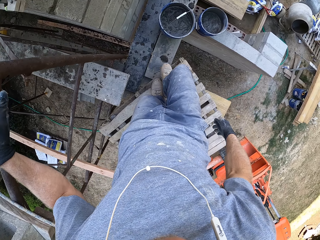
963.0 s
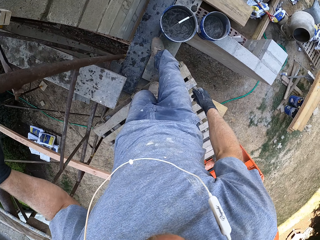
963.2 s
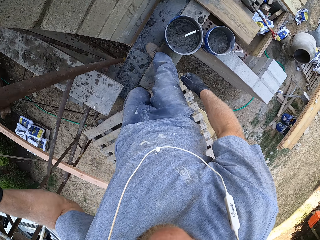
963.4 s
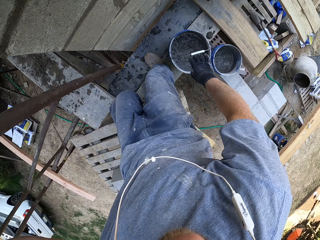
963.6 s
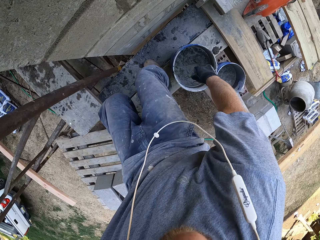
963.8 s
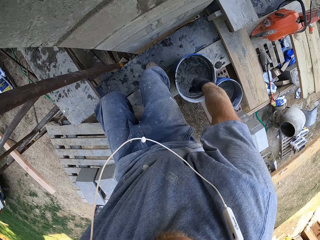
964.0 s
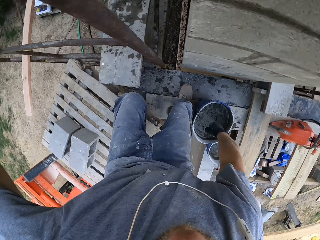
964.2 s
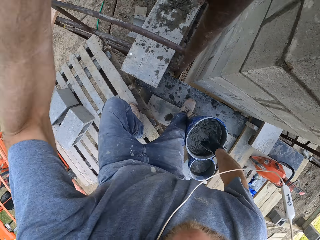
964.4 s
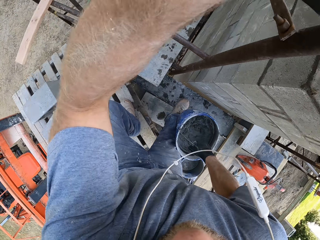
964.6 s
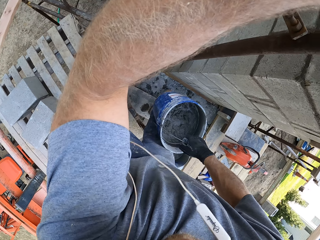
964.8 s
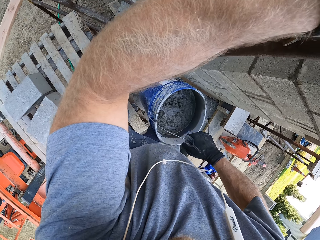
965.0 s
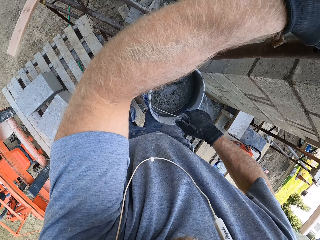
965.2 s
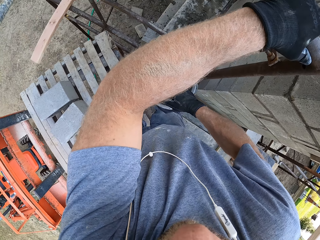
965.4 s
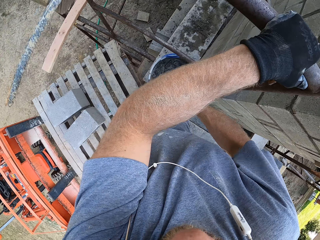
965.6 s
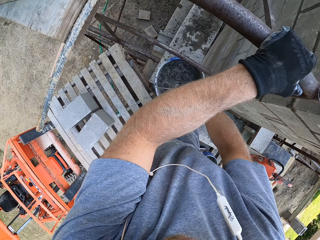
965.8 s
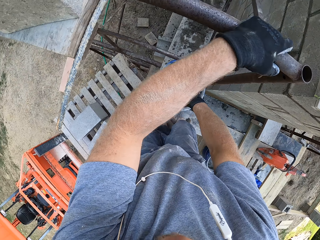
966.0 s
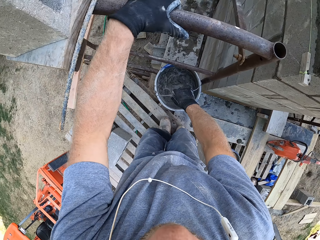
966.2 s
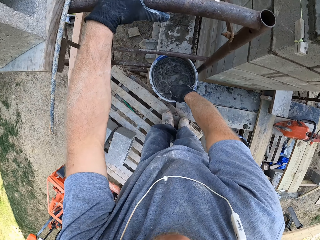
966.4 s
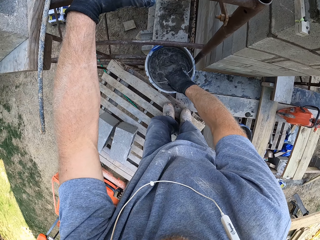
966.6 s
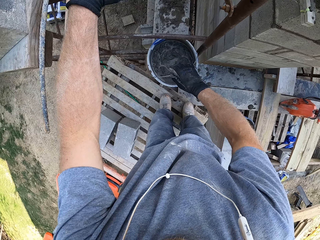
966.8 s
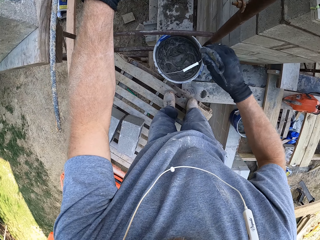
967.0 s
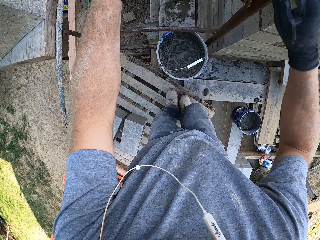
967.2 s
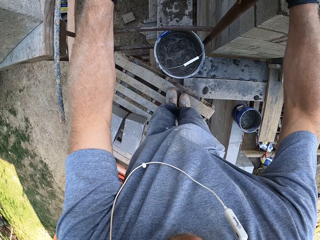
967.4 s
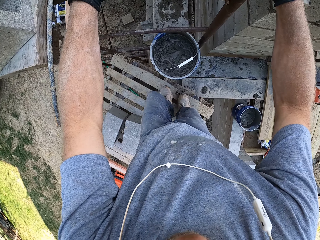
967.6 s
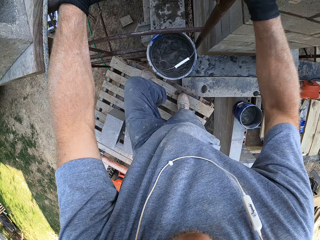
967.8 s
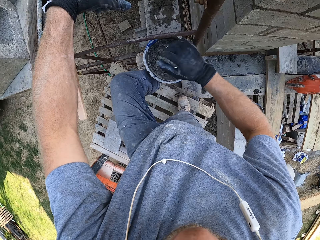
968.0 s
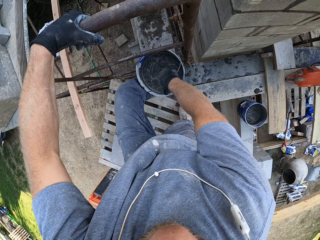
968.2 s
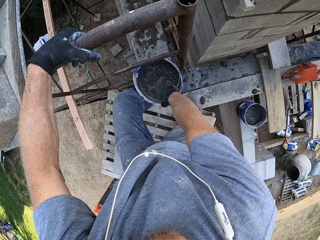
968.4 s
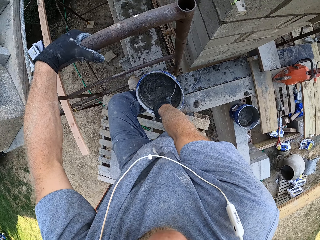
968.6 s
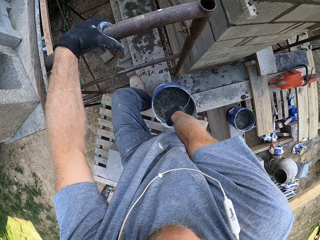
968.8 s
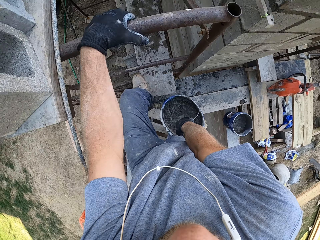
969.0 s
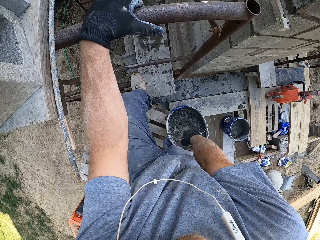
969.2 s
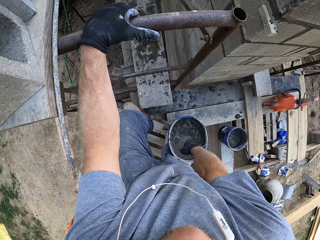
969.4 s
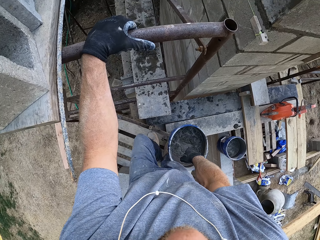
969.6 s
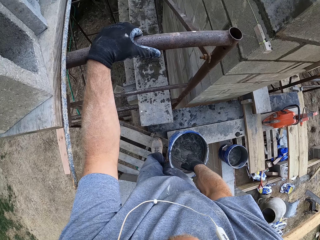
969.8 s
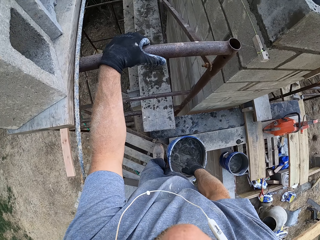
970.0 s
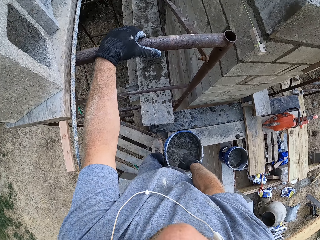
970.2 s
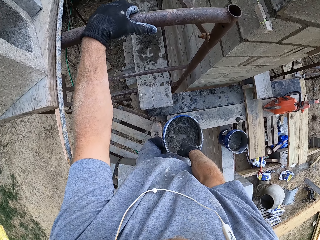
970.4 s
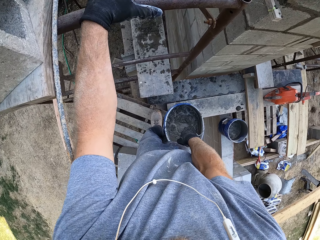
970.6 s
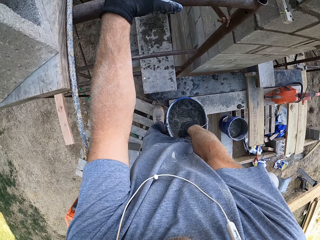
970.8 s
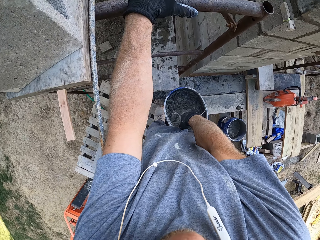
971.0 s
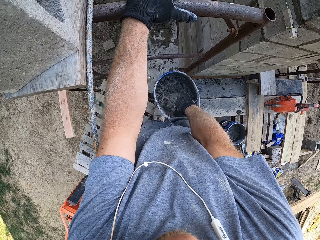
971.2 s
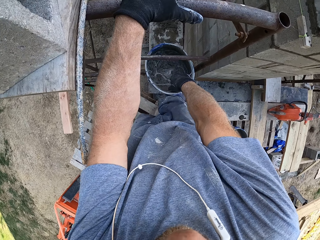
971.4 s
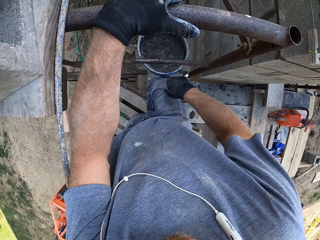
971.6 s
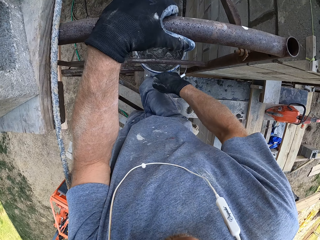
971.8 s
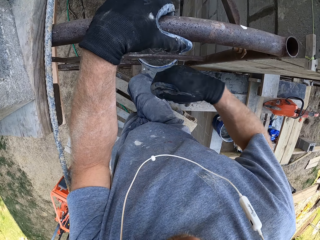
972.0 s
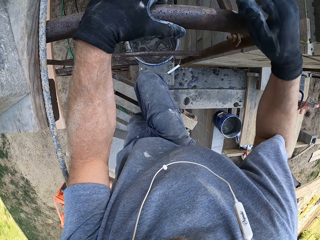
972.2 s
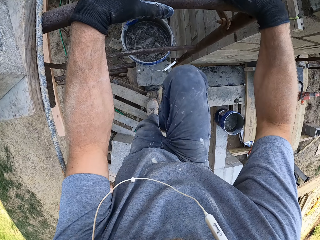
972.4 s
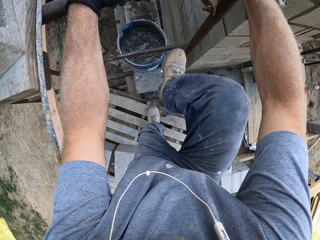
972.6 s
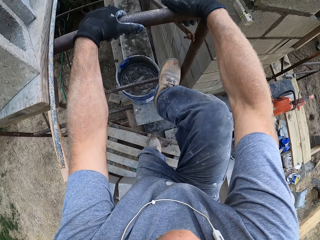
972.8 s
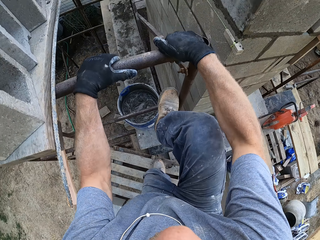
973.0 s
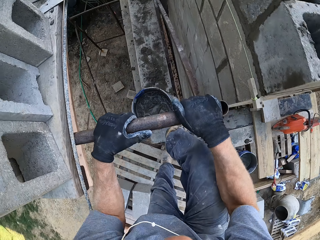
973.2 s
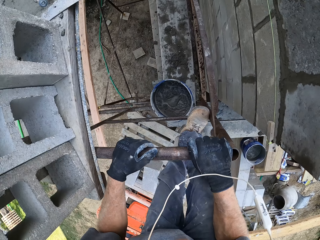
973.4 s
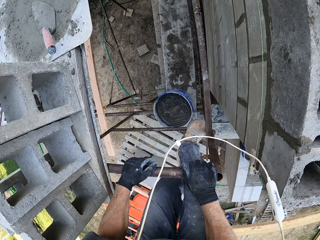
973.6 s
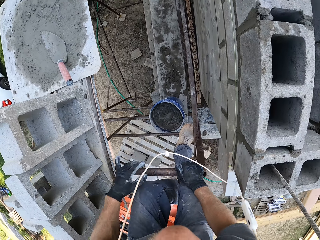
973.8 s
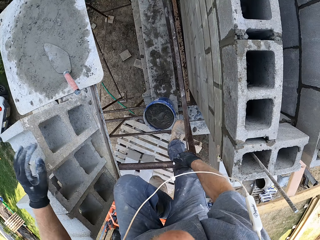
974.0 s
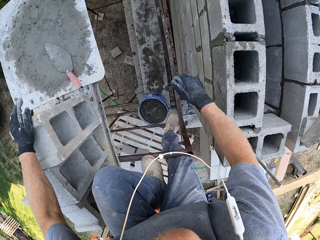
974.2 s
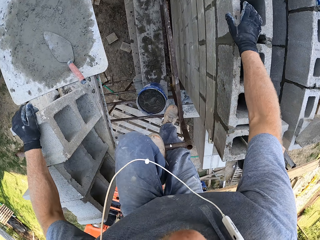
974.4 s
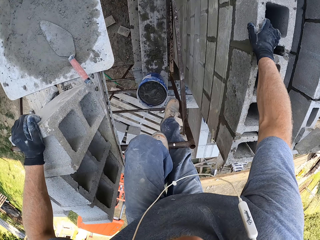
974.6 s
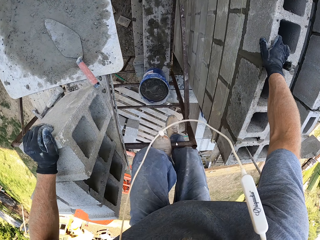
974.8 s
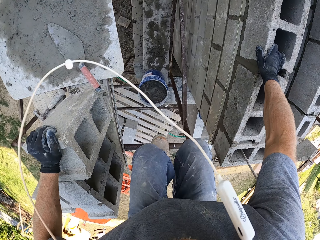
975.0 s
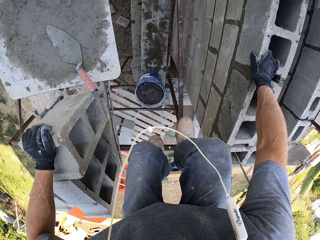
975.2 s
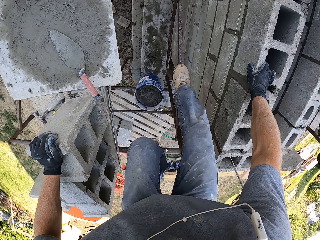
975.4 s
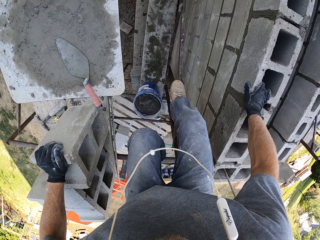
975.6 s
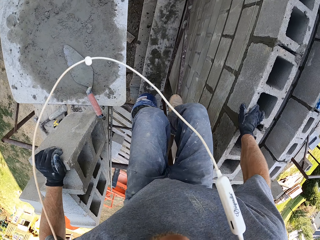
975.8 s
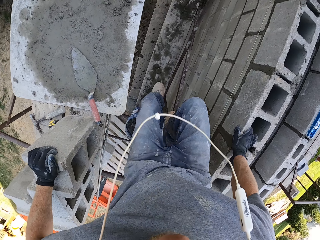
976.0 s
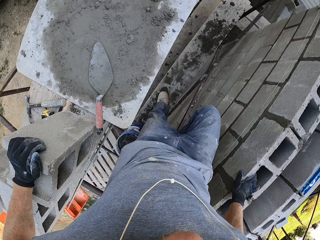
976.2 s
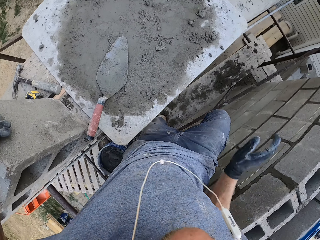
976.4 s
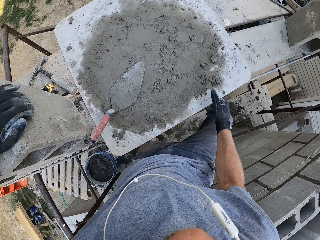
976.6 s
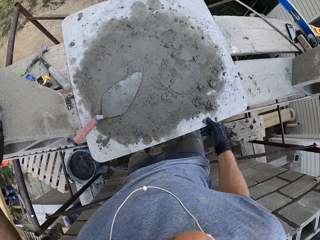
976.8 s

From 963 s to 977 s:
The camera wearer picks a bucket of plaster. They place the bucket on a scaffolding toe board. They pick the bucket of plaster. They place the bucket on the scaffolding toe board. They climb up the scaffolding.

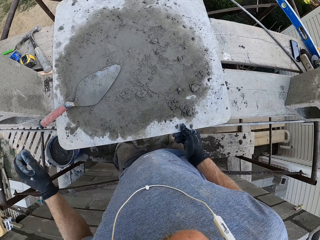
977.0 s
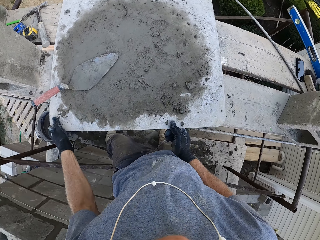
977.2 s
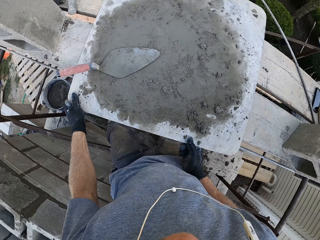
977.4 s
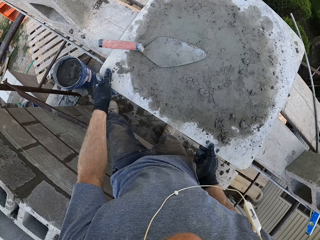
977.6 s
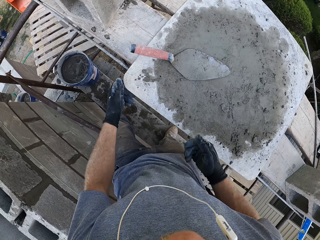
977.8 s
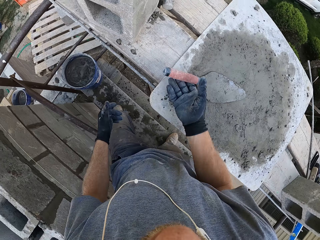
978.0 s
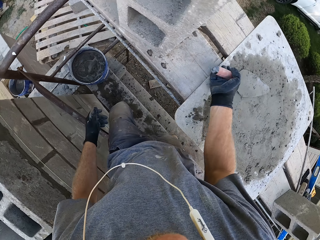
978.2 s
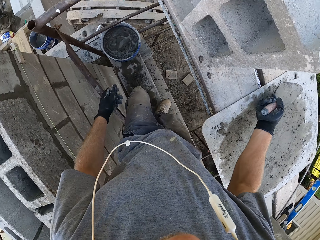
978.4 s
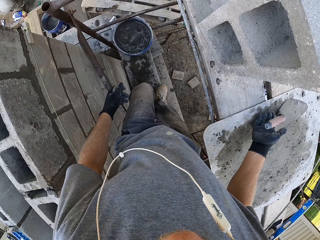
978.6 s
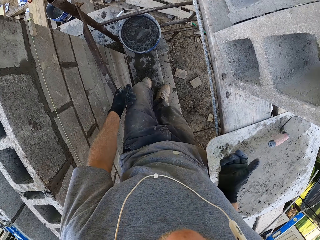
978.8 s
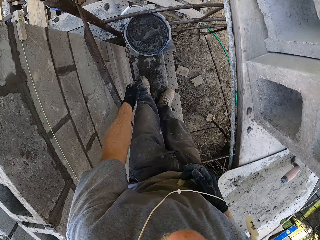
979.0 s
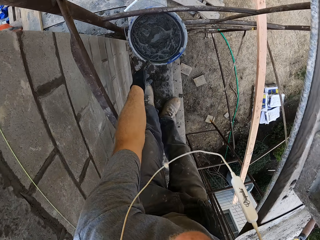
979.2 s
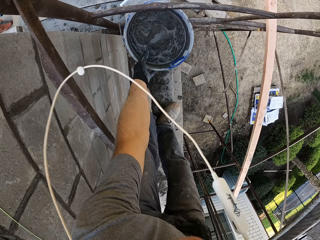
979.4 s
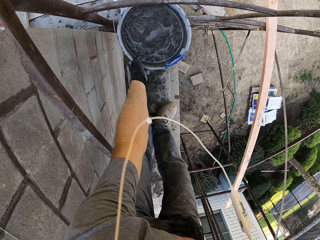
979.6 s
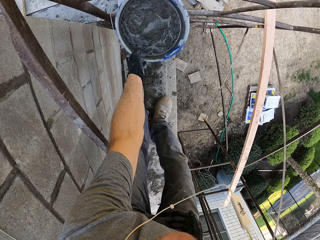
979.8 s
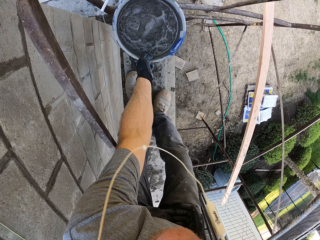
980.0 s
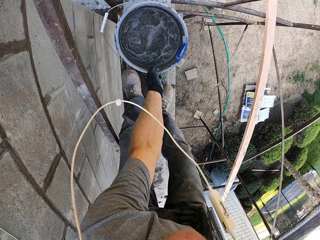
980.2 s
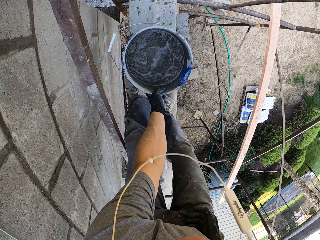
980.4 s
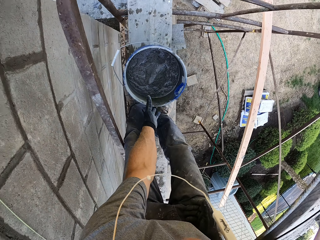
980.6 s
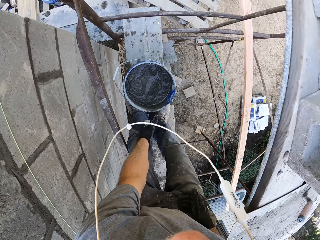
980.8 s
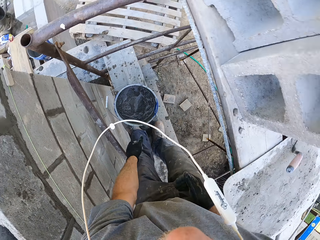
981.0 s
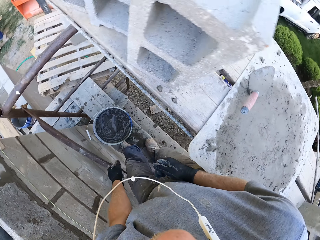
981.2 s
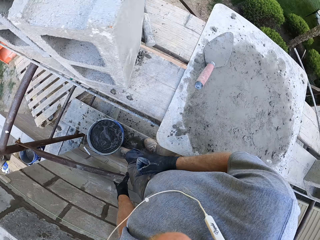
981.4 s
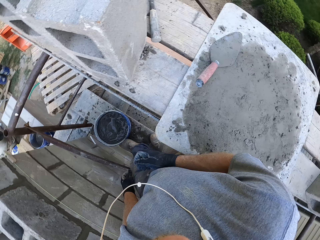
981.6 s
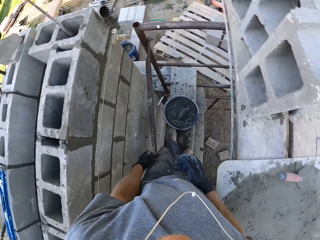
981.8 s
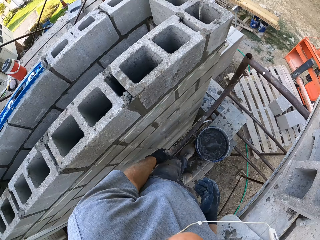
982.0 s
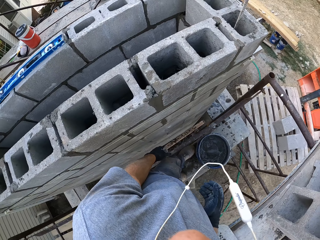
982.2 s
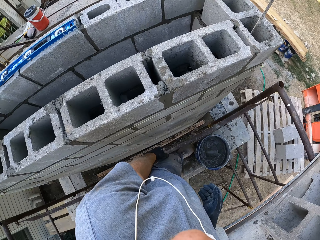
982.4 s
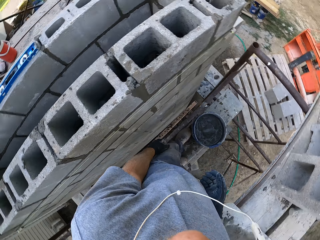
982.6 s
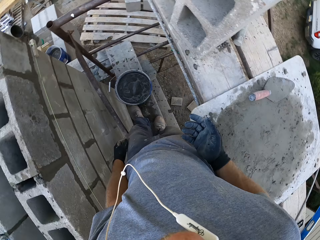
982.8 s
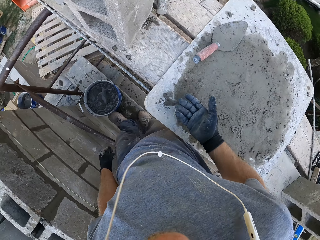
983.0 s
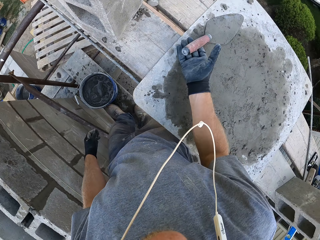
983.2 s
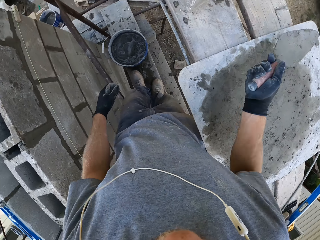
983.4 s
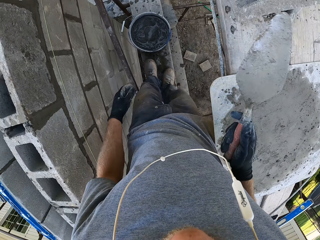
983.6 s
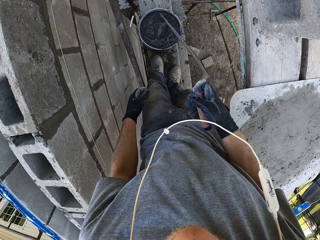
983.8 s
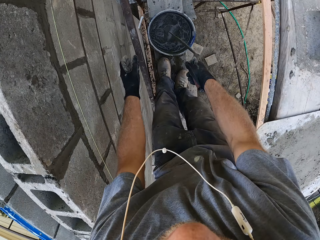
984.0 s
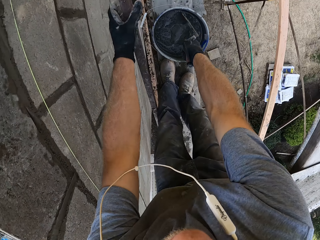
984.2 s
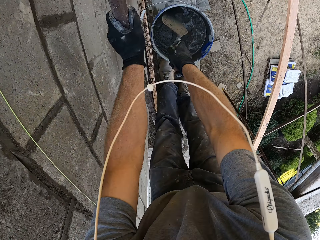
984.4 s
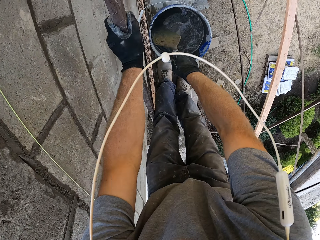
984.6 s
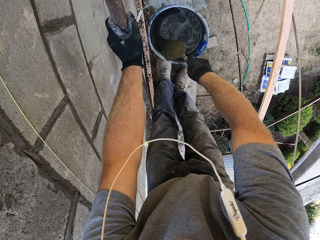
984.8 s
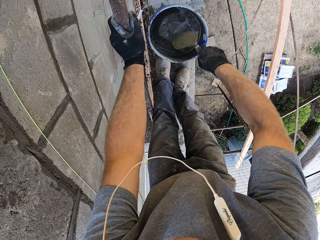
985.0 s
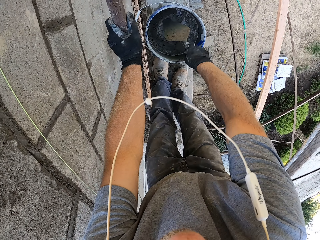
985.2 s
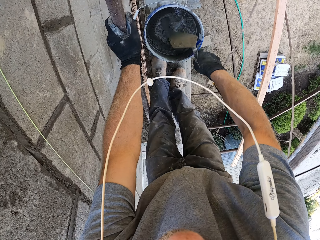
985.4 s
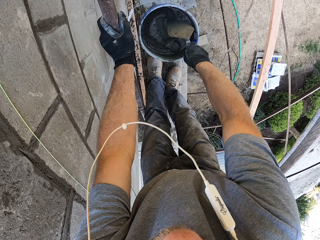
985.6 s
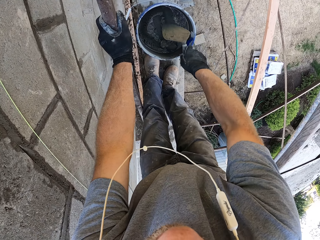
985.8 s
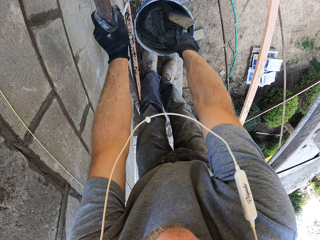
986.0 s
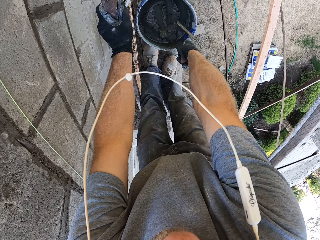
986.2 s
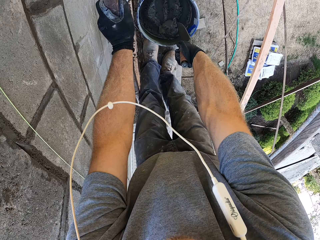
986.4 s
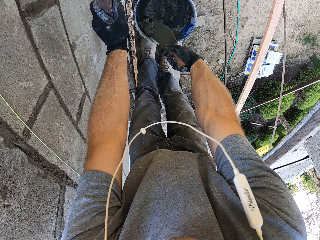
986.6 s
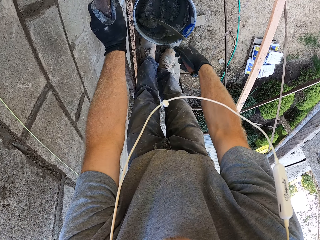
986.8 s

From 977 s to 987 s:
The camera wearer moves a trowel on the table. They pick the trowel. They stir the plaster in the bucket with the trowel.
